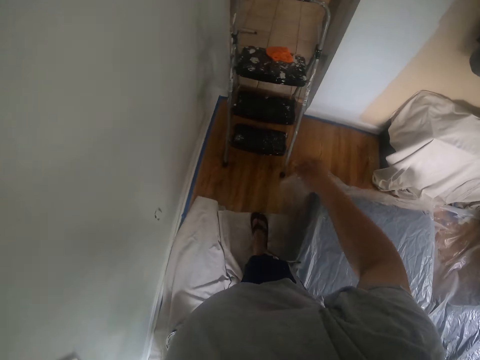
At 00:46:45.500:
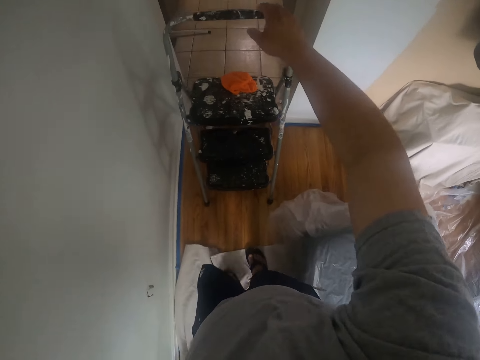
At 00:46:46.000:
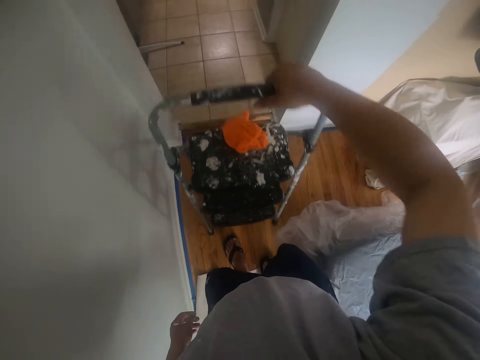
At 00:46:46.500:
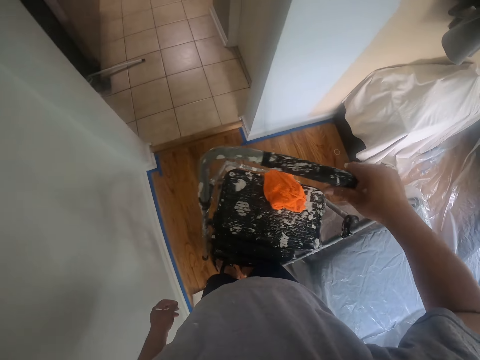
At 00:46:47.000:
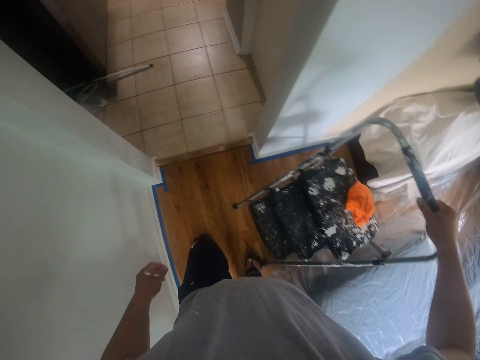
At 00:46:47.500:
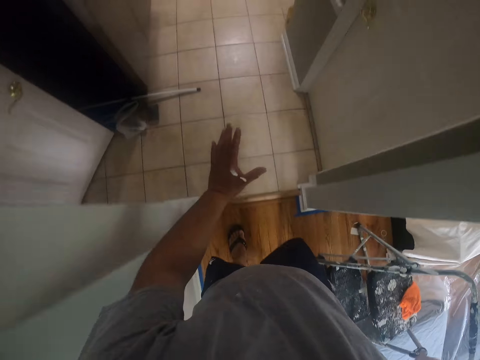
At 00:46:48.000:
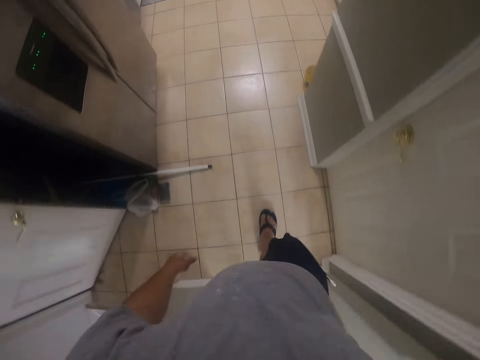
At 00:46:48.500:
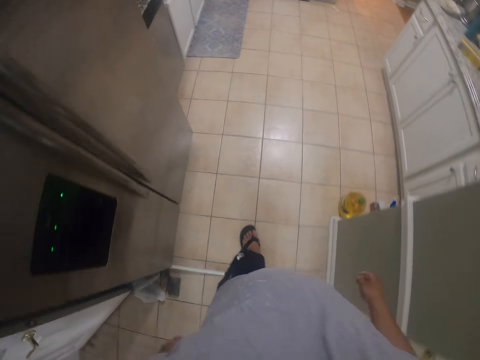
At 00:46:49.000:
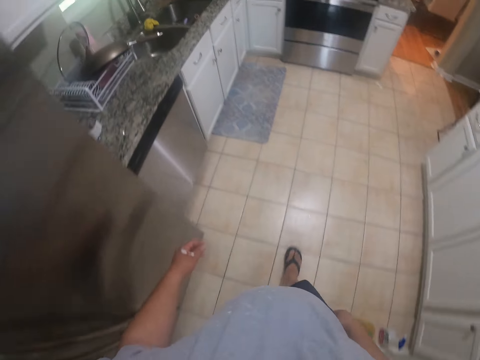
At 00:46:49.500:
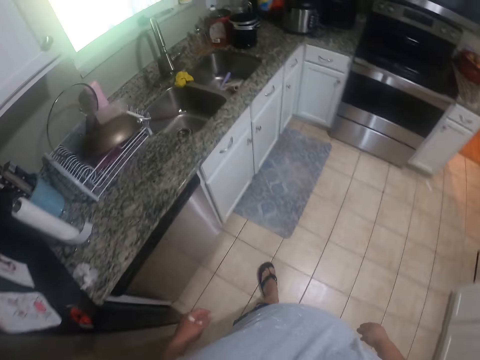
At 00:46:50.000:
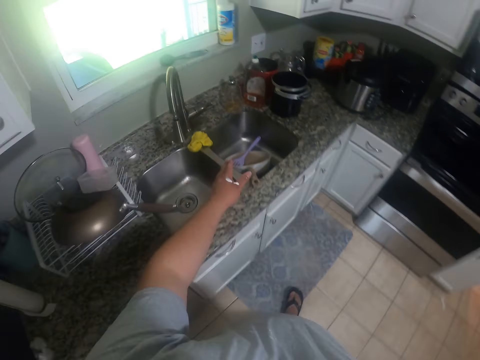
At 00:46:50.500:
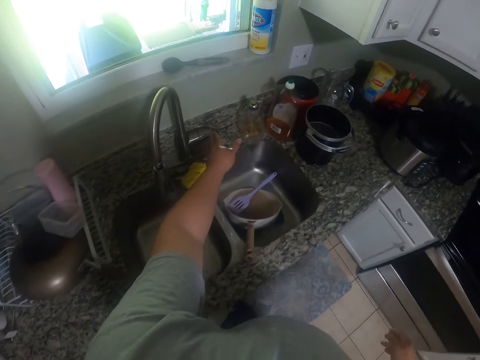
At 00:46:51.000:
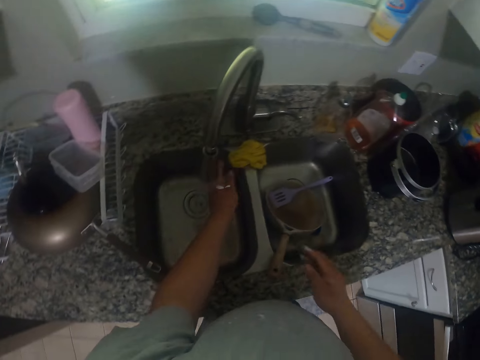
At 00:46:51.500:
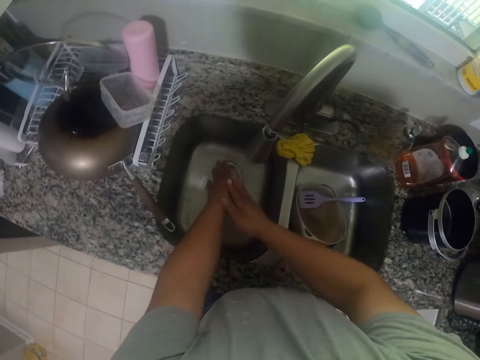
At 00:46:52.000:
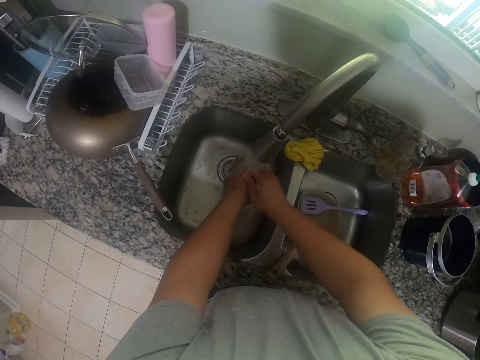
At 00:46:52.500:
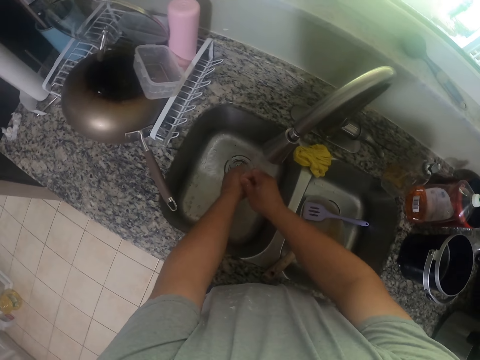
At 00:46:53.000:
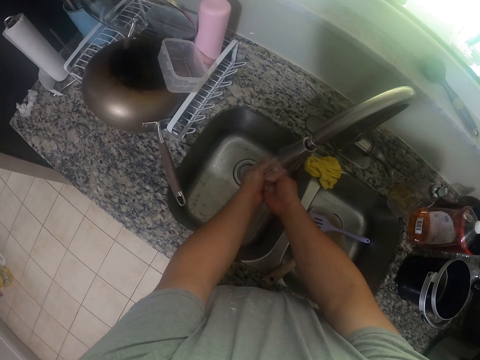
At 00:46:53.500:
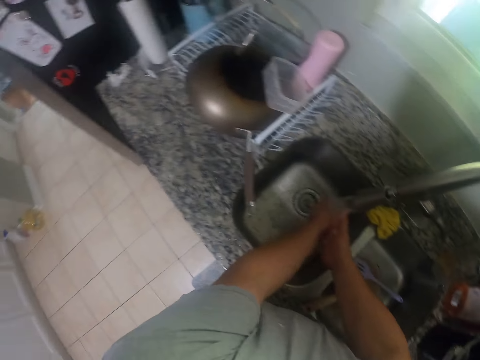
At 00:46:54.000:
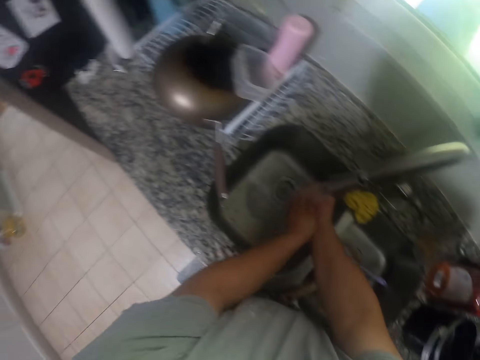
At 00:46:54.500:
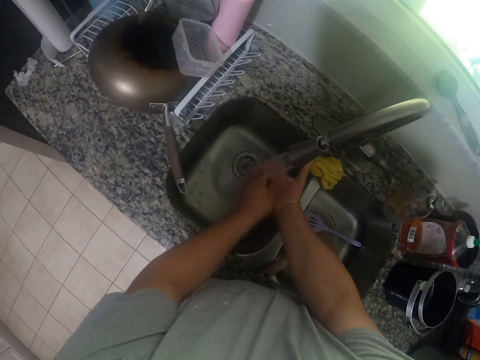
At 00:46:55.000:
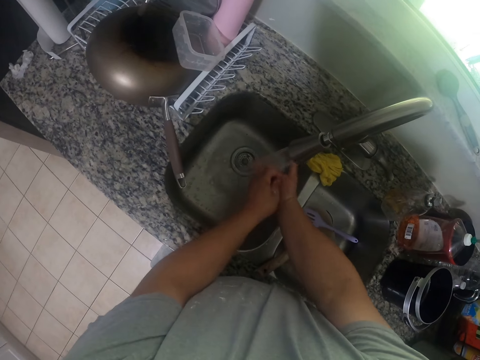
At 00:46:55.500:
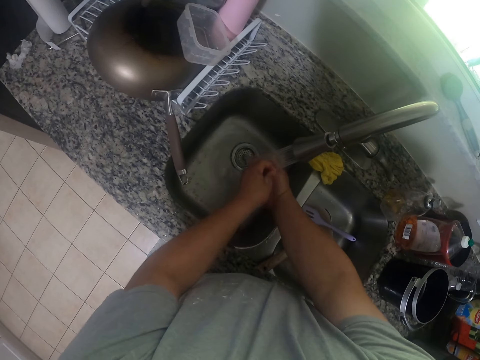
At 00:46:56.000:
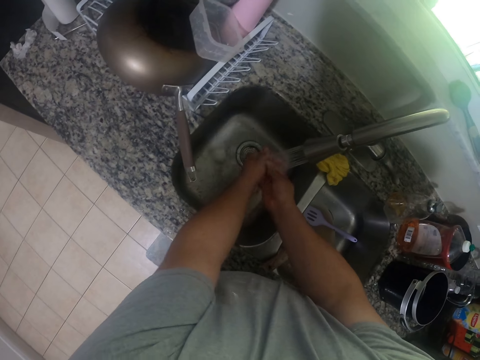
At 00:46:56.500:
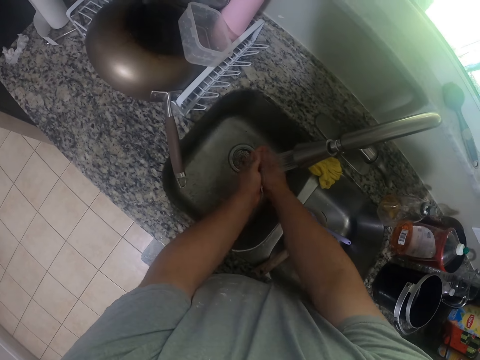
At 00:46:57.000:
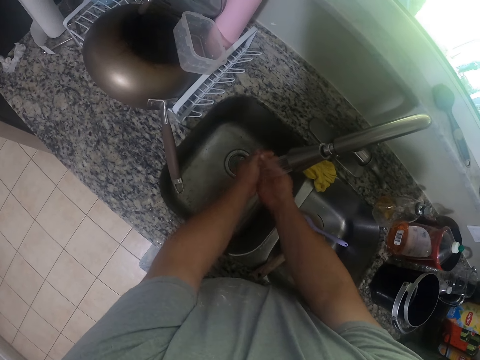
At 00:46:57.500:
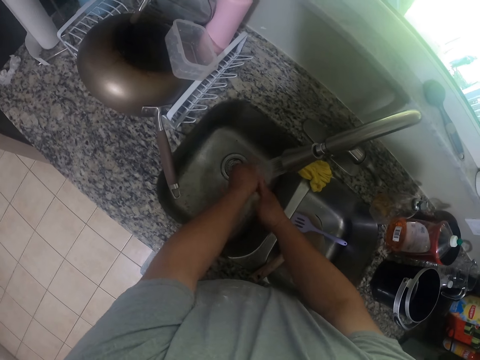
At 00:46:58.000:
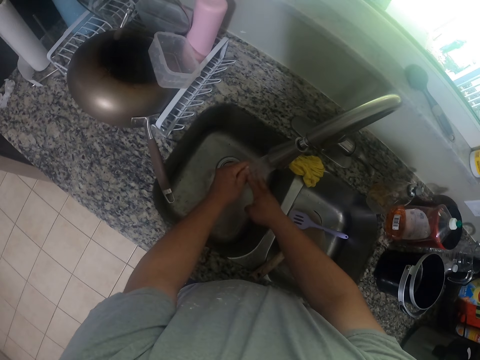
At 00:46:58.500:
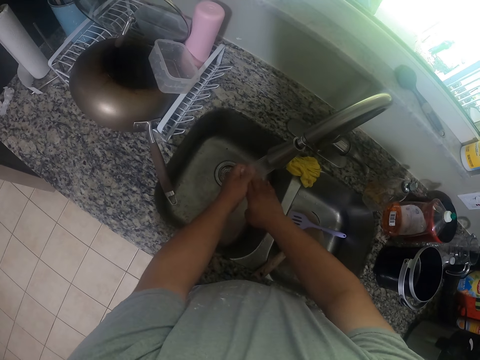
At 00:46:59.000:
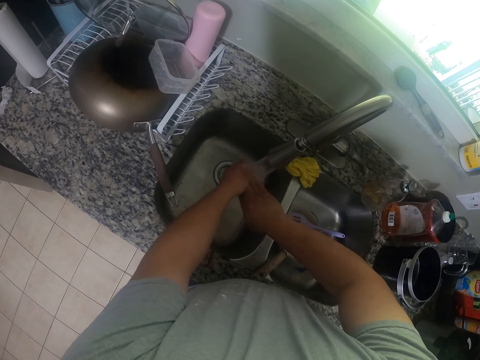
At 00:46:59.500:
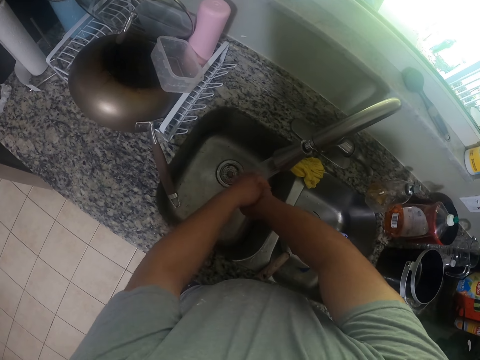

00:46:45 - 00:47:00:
The camera wearer walks towards the ladder. He moves the ladder on the floor from the door with his right hand. He walks into the kitchen towards a tap. He walks around in the house. He turns on the tap with his left hand. He washes his hands with water from the tap in the sink.

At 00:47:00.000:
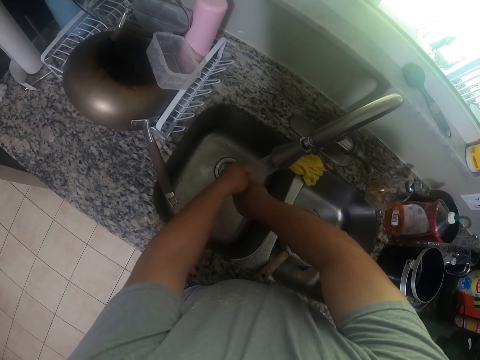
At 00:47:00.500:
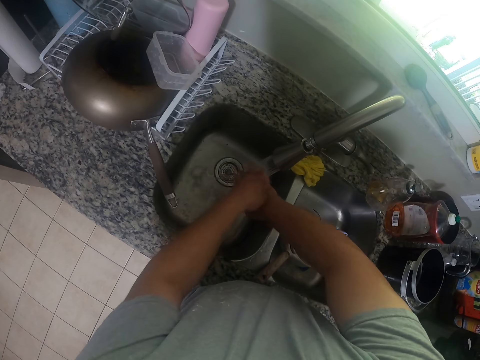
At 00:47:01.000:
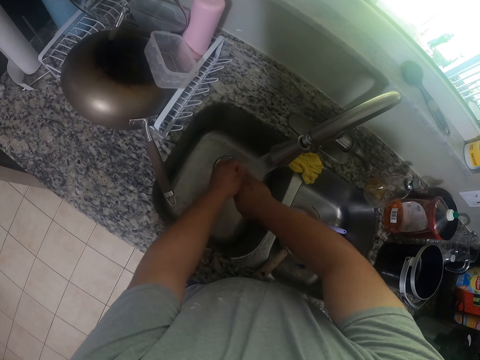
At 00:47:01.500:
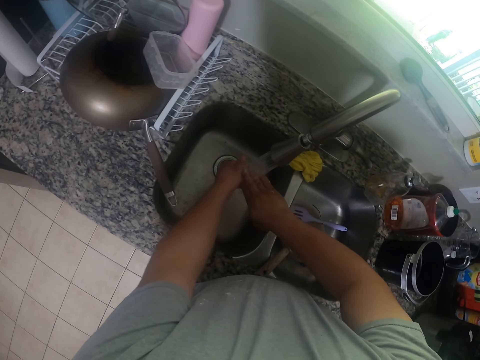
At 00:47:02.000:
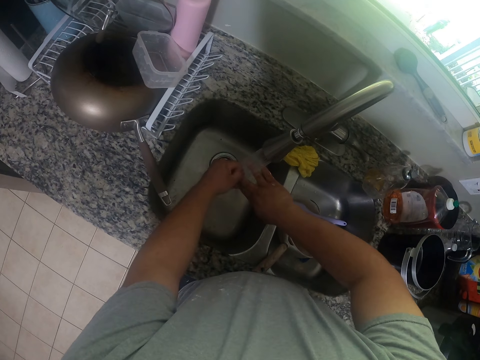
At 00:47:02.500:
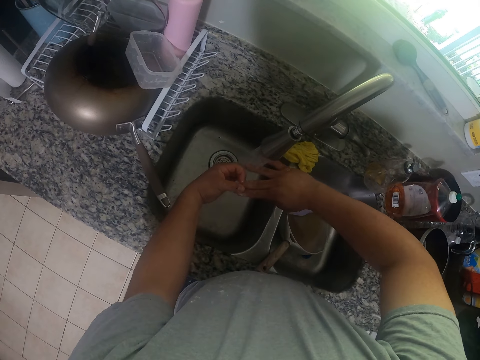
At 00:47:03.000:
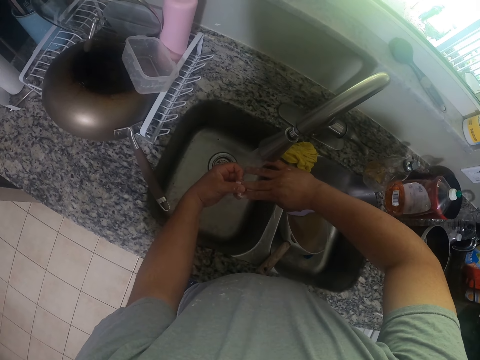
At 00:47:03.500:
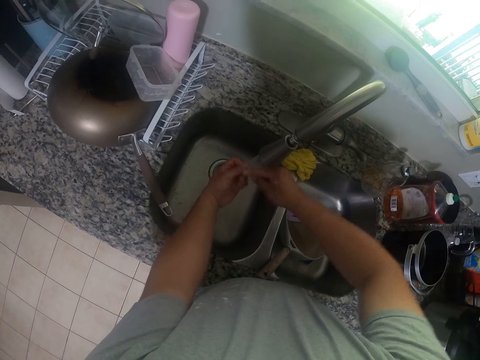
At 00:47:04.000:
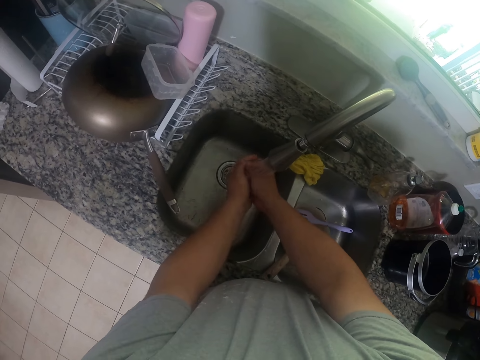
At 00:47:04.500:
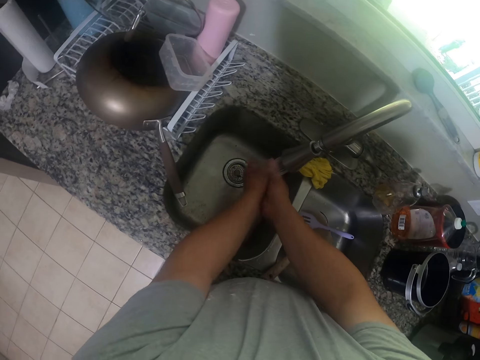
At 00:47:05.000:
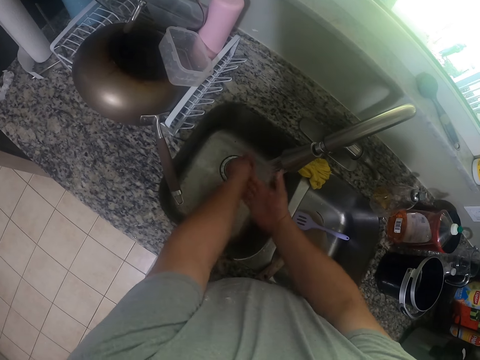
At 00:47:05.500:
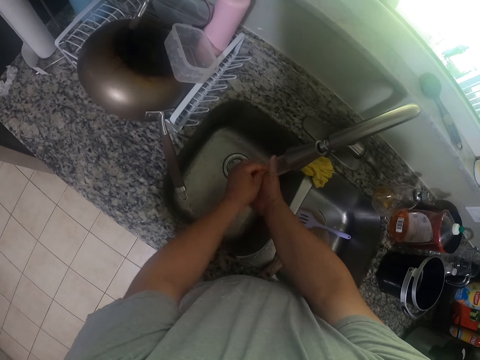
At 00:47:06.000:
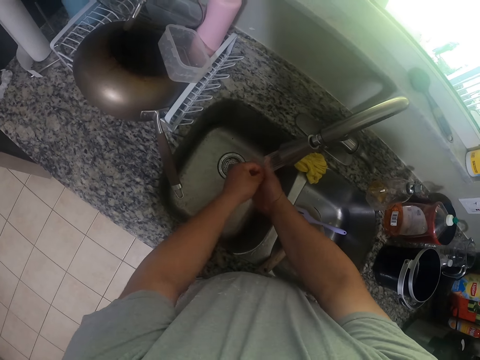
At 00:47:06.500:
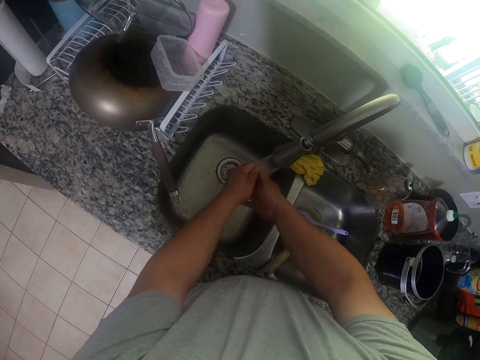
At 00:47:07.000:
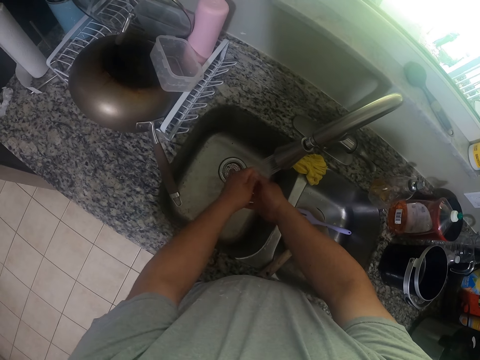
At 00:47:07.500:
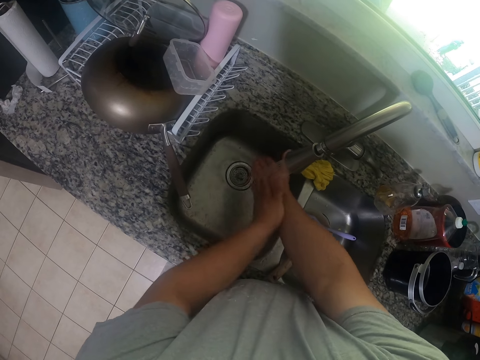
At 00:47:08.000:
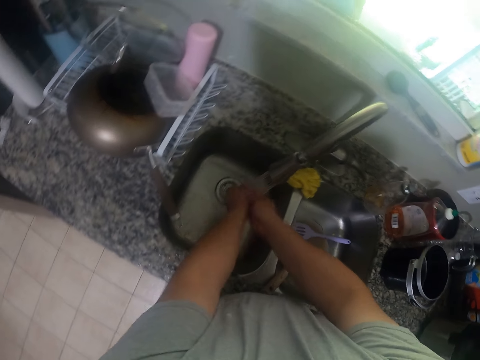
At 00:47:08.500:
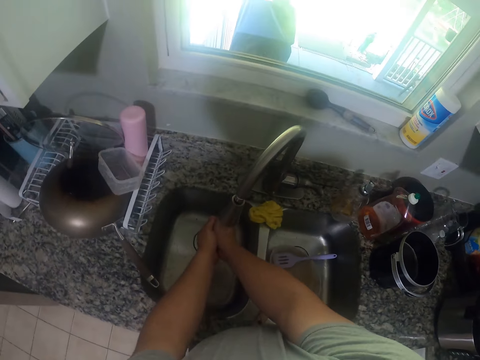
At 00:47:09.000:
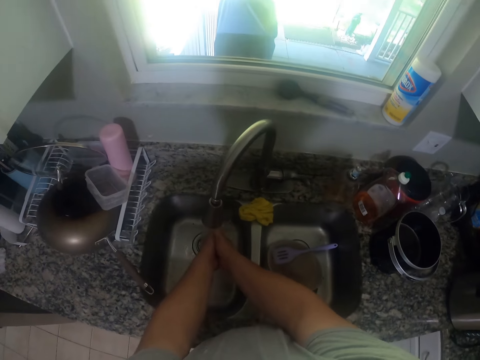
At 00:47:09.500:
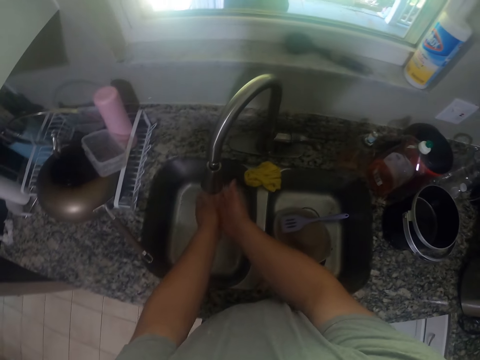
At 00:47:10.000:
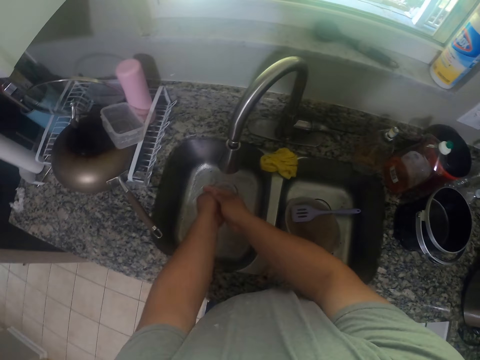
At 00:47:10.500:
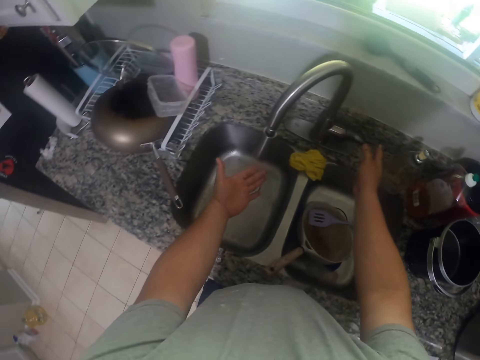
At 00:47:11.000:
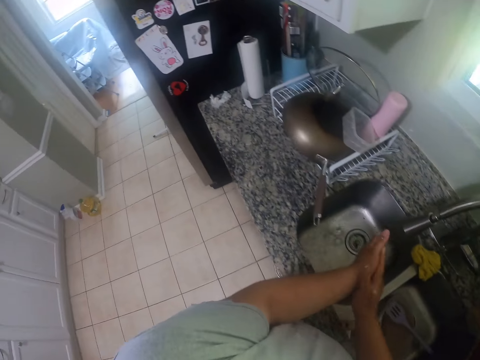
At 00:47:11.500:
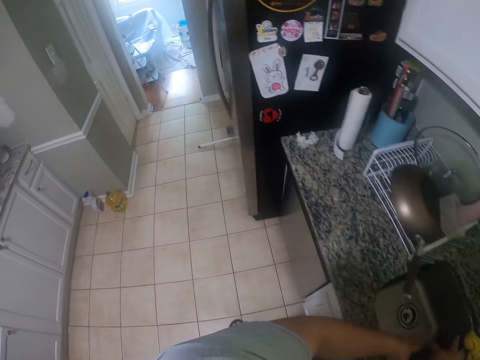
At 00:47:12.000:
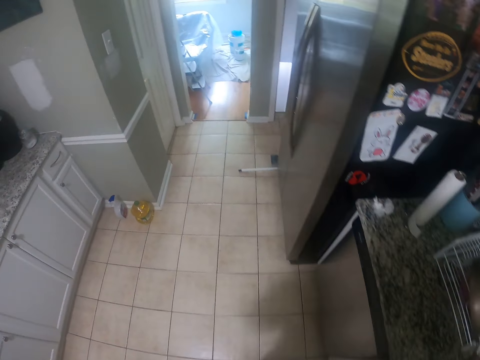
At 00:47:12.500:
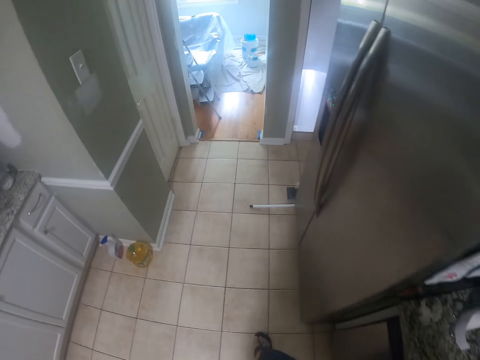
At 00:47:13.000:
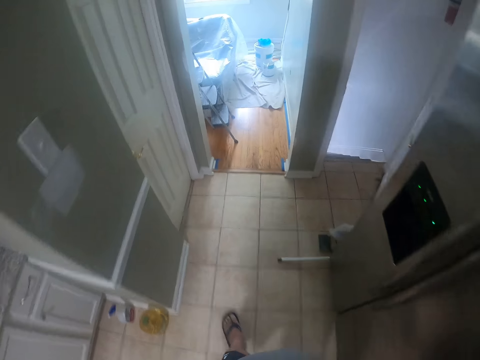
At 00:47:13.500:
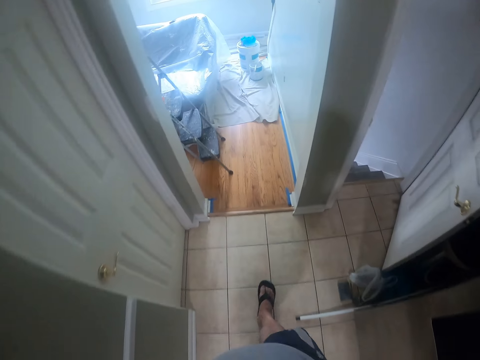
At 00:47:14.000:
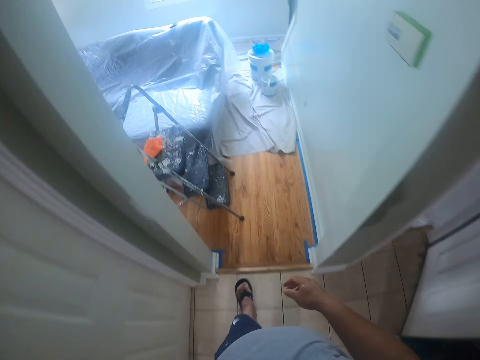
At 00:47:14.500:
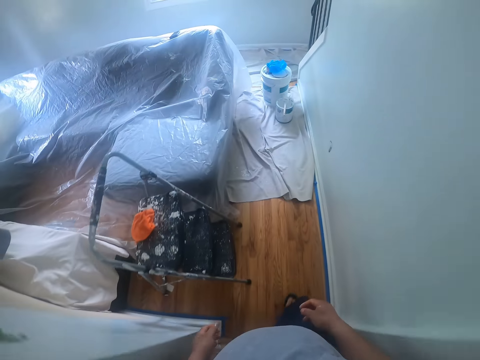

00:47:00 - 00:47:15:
The camera wearer turns off the tap with his right hand. He walks around in the house. He walks out of the kitchen towards the can of paint.
